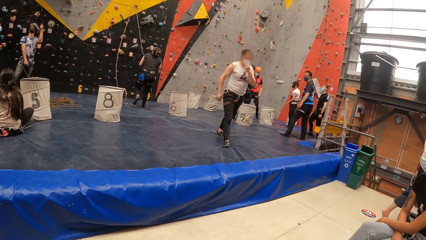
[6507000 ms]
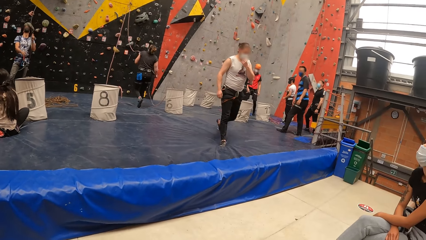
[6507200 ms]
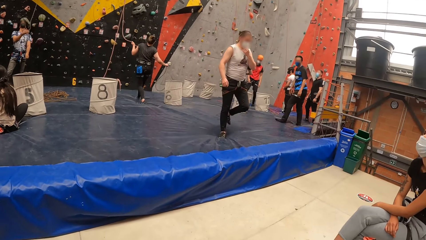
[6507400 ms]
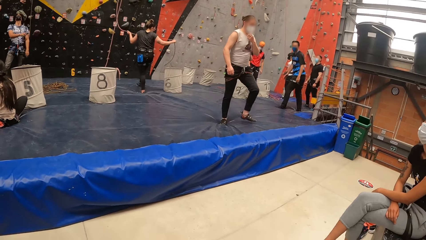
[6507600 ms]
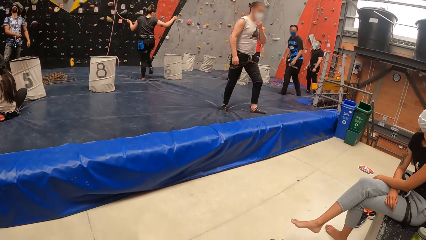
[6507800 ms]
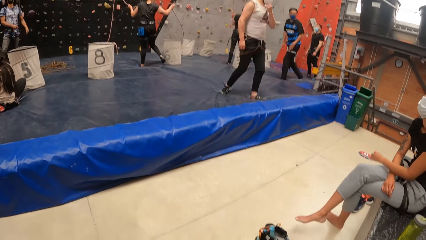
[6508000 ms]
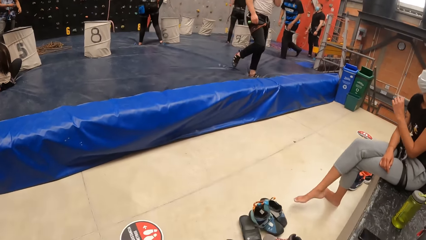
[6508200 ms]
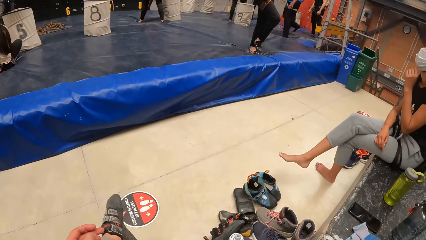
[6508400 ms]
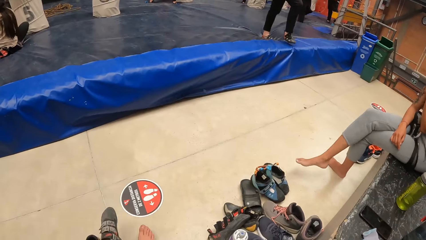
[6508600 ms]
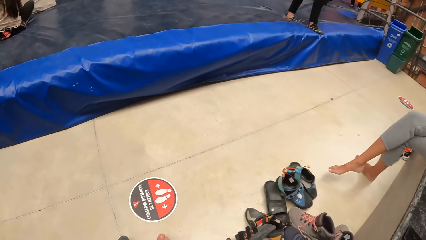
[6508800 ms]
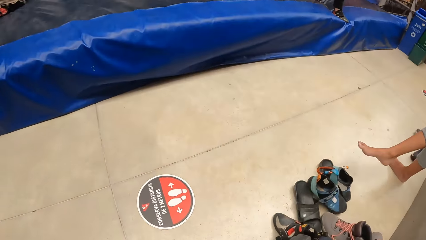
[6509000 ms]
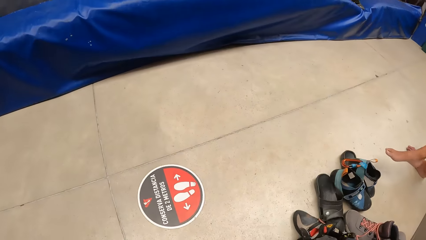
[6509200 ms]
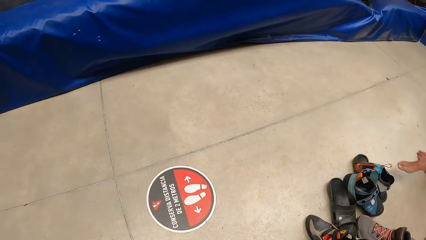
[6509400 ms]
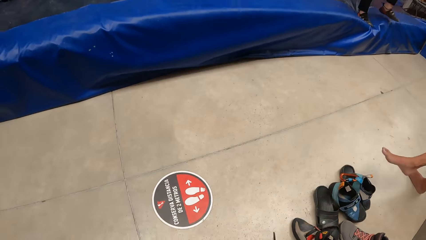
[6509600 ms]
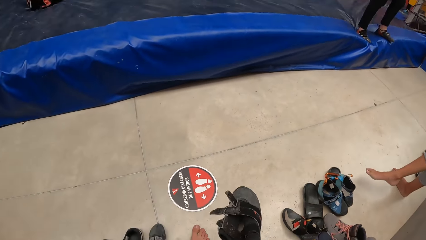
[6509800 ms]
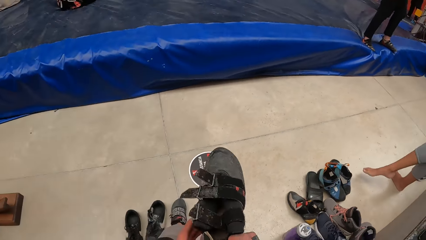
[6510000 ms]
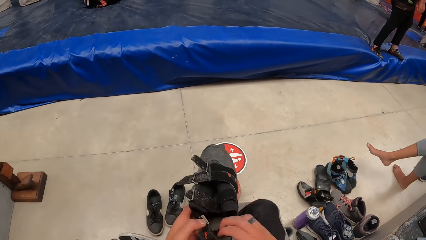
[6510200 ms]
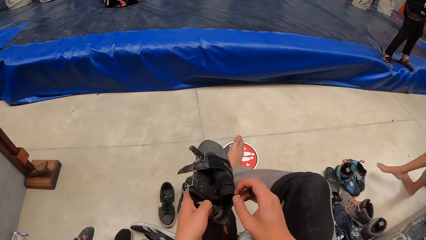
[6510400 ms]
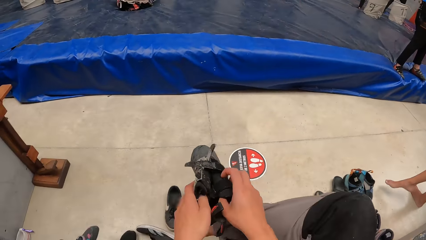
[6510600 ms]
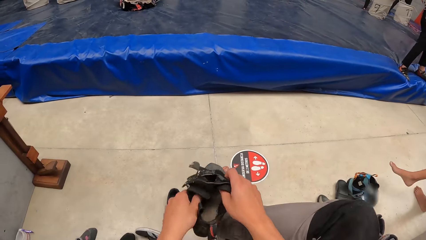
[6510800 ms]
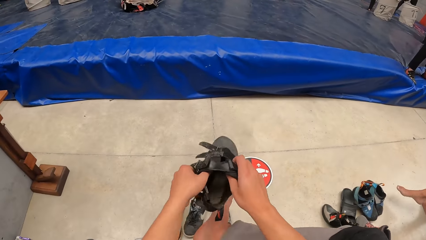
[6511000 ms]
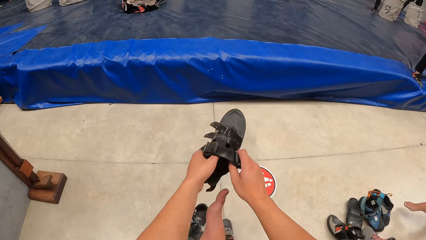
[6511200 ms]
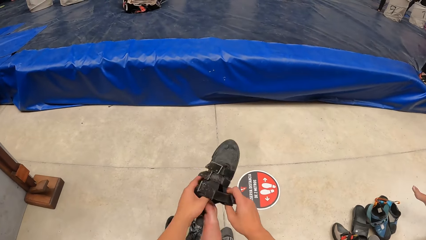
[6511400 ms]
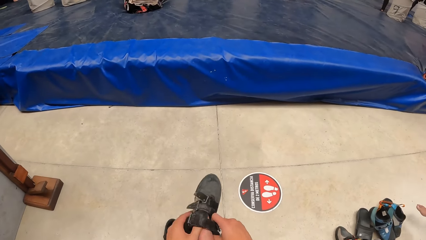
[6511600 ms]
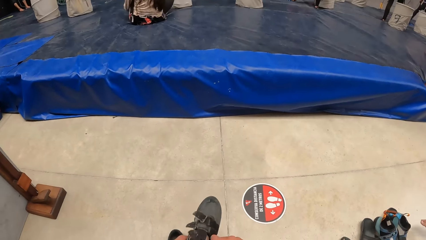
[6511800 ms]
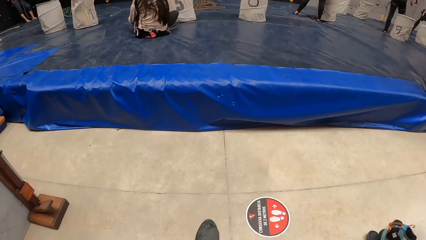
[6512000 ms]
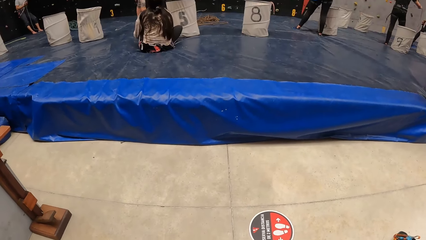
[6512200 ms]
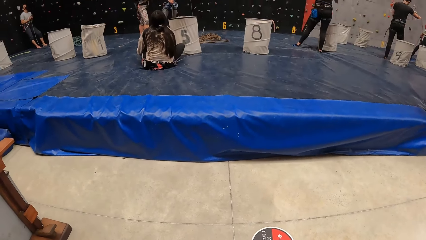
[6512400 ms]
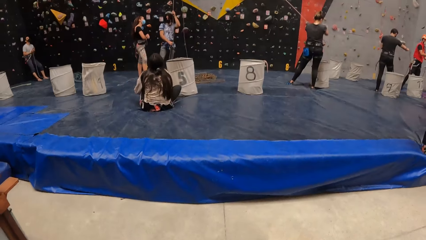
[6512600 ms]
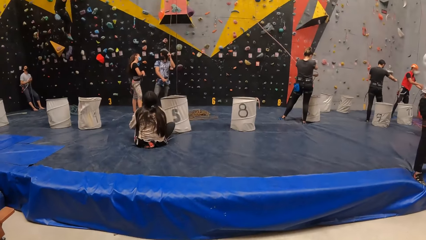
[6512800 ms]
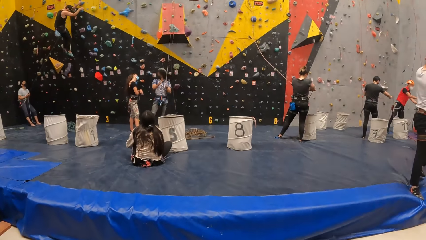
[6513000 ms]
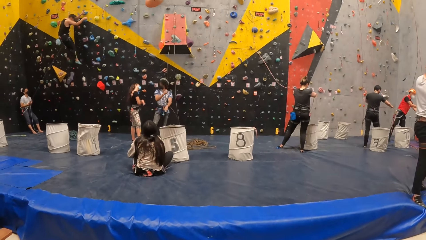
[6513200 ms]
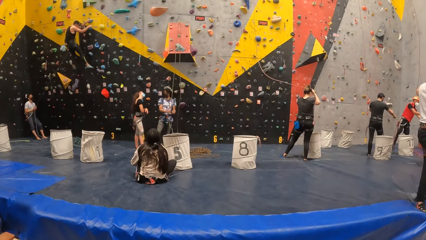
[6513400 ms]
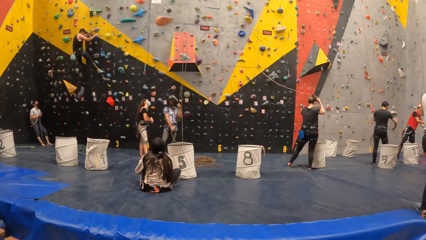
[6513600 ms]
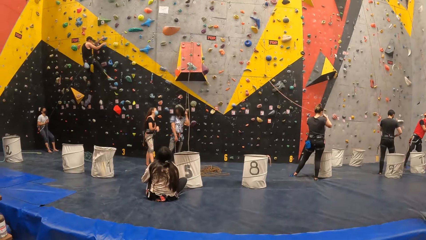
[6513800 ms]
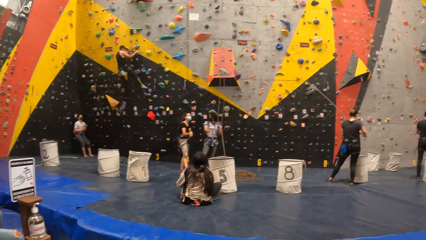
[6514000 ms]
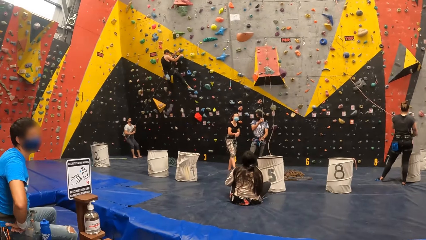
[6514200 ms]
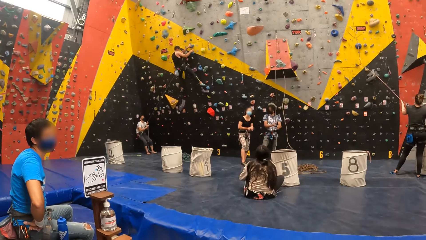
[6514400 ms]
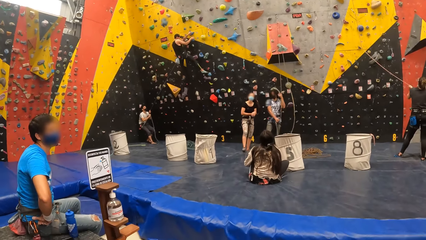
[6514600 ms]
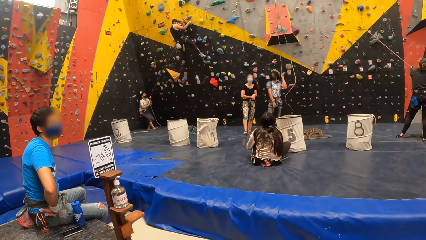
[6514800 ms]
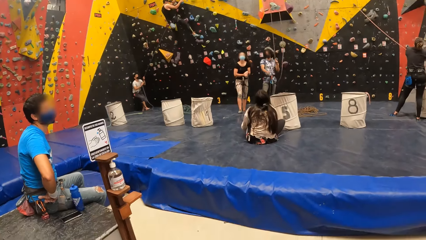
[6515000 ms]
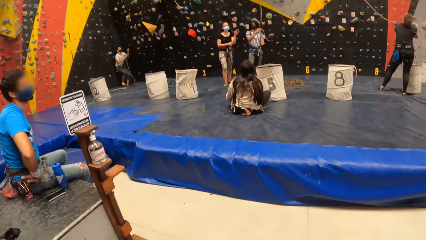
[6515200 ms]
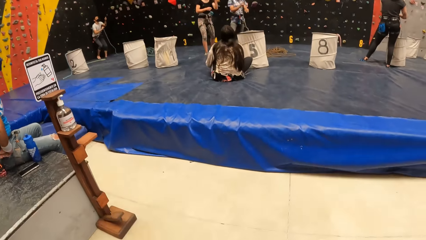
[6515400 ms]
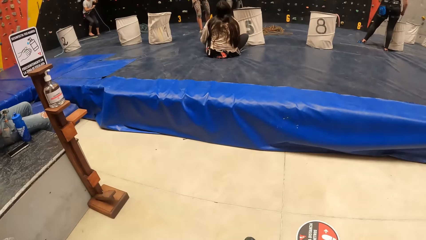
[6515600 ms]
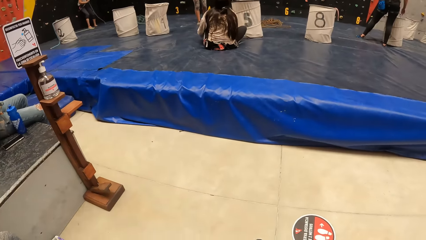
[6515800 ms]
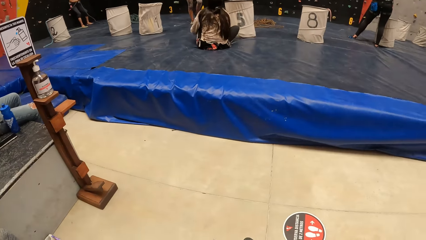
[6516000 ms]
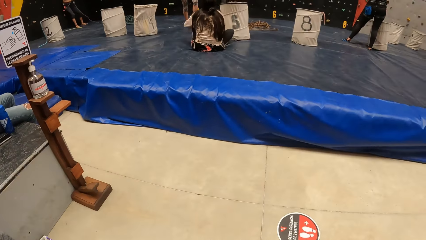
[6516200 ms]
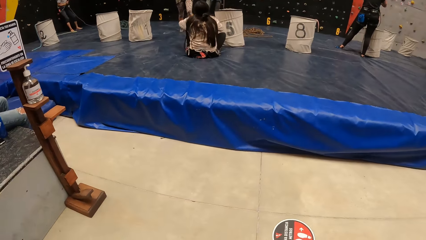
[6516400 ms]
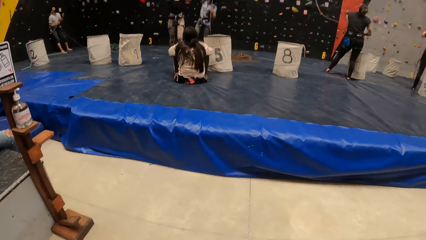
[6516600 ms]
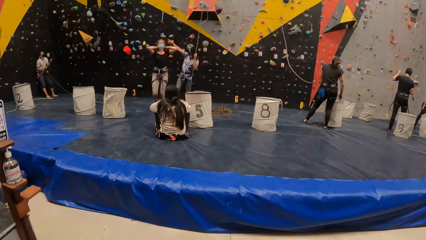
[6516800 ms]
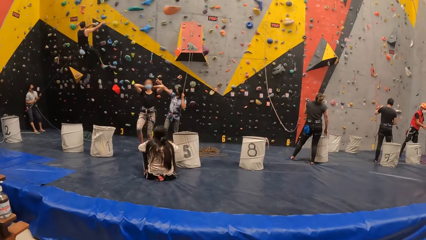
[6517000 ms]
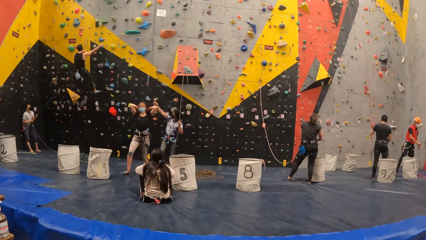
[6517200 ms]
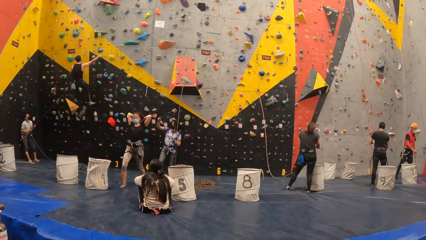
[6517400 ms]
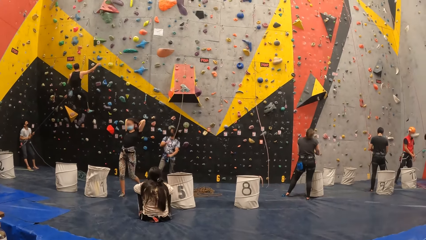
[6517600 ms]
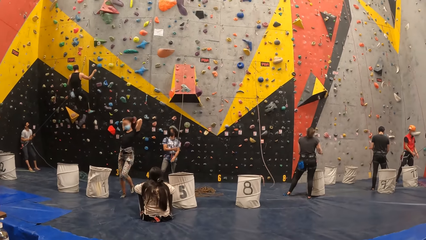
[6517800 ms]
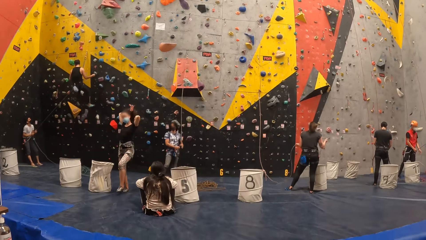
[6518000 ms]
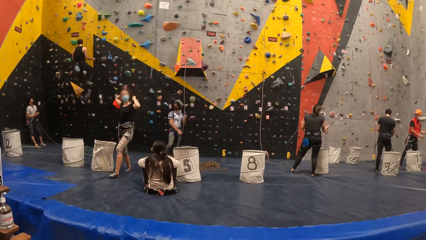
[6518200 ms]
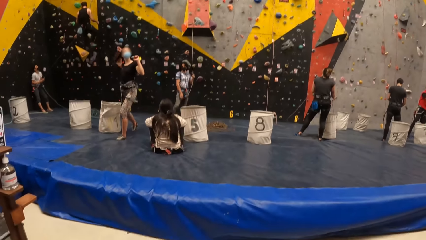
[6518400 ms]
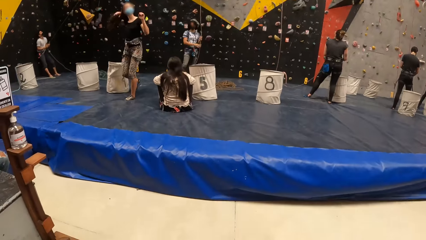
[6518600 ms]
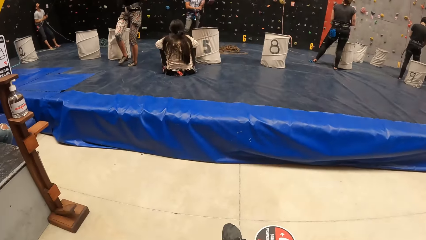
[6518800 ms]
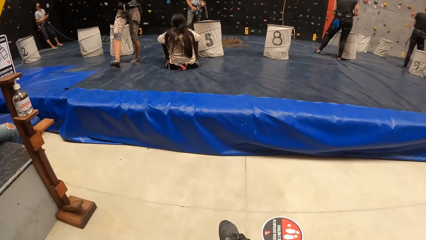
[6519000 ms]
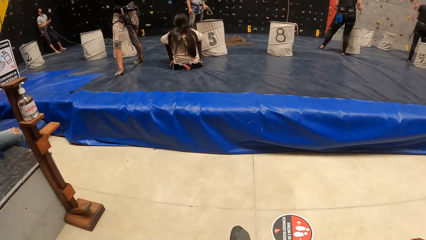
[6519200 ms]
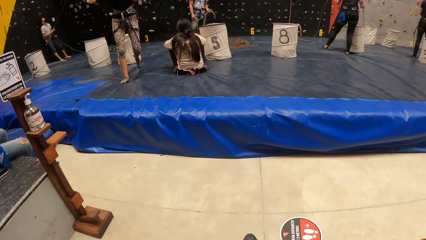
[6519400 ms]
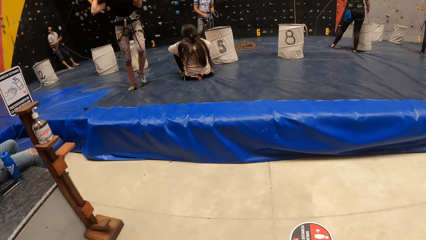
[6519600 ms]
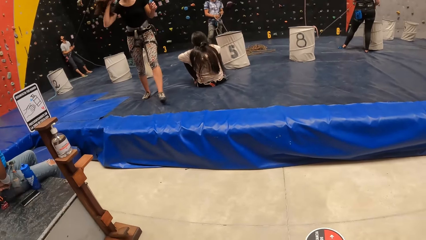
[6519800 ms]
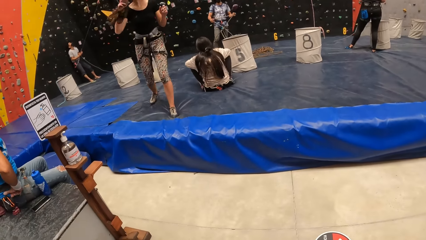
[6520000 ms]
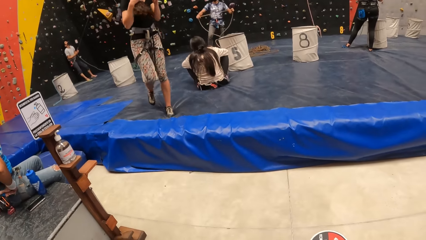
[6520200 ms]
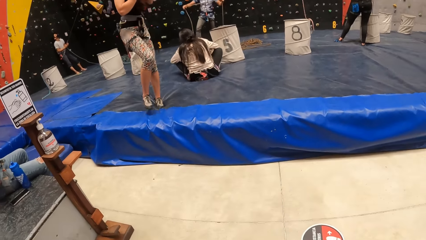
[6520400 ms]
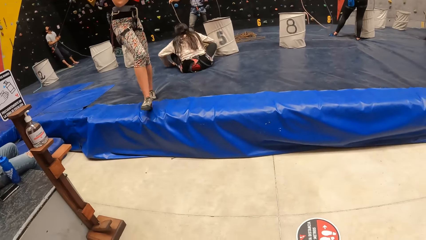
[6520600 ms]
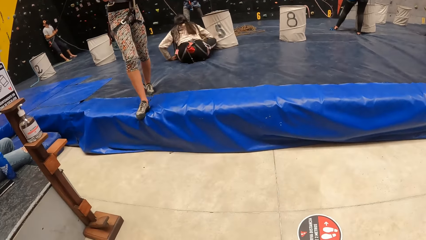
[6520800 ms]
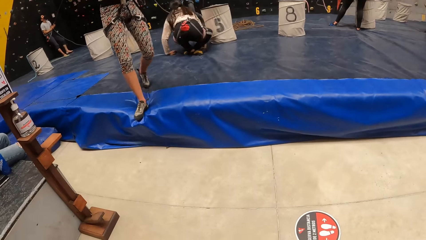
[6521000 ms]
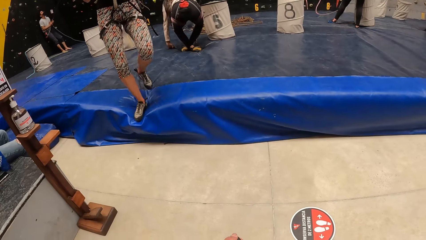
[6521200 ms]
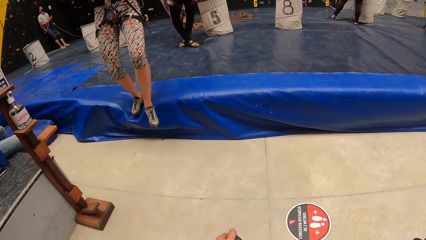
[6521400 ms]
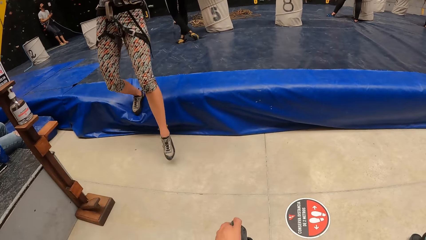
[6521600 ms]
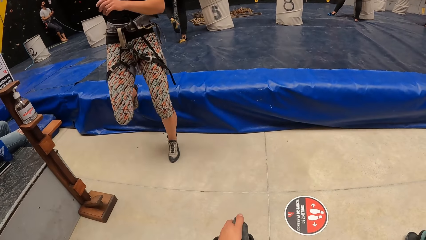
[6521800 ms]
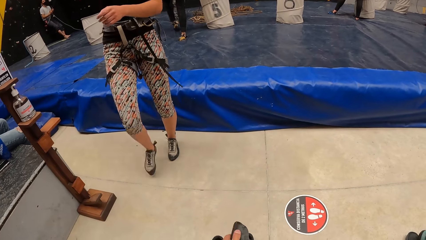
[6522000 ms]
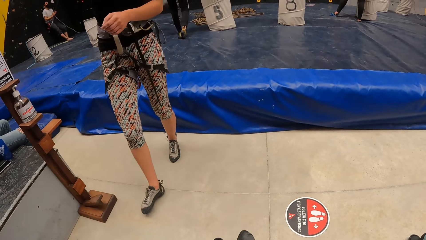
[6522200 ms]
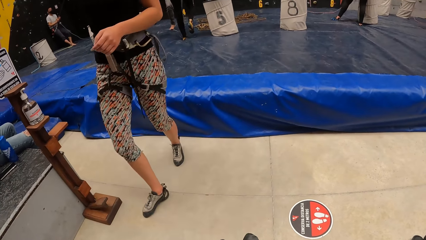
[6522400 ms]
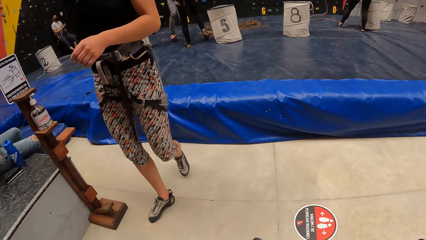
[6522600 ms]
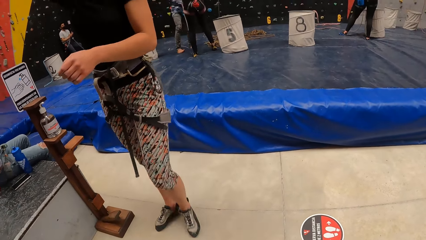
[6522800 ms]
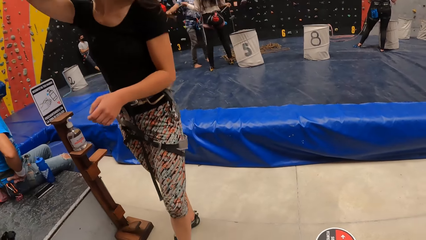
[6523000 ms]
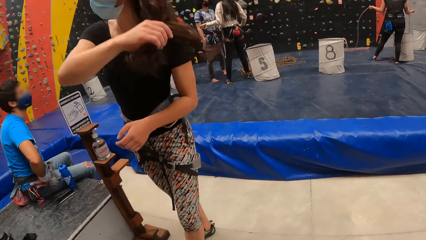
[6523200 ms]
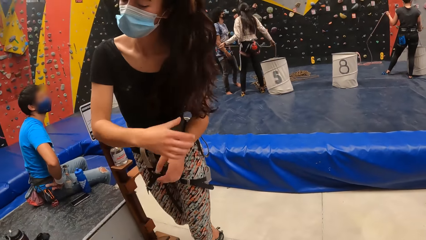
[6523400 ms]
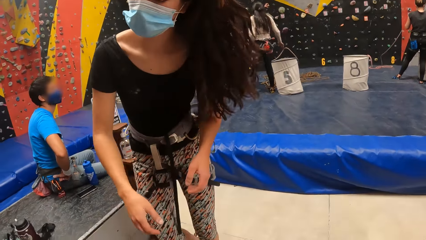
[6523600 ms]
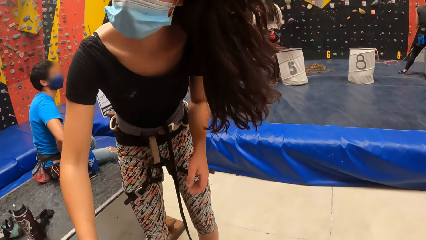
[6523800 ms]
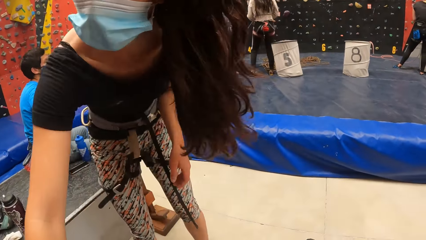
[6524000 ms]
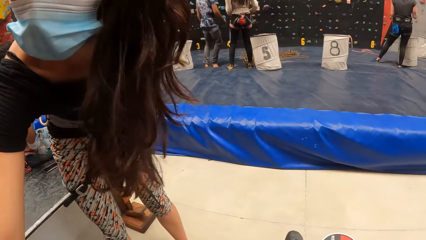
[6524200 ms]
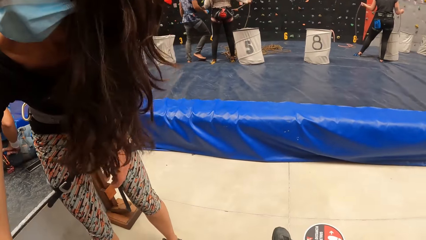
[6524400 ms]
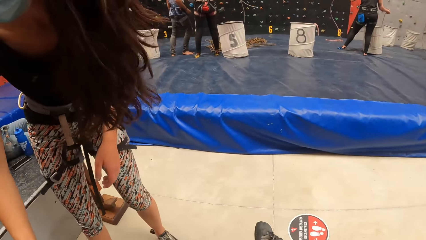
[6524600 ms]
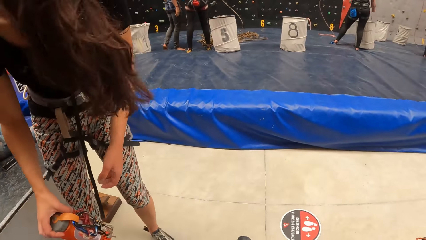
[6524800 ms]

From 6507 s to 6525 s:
The camera wearer takes the right side shoes. They wear the right side shoes. They look around.
